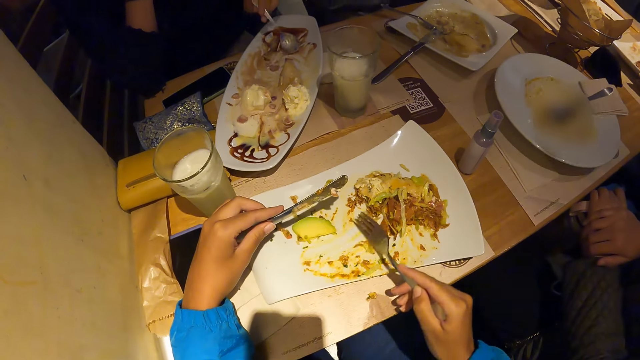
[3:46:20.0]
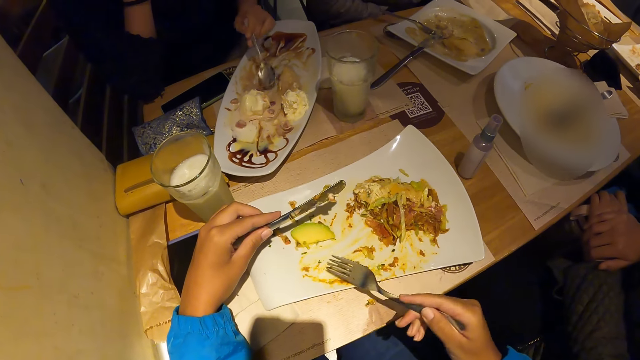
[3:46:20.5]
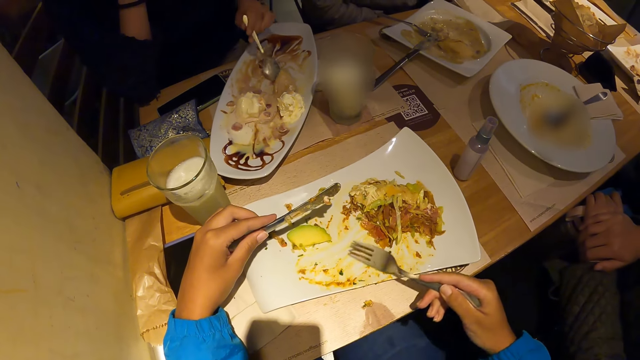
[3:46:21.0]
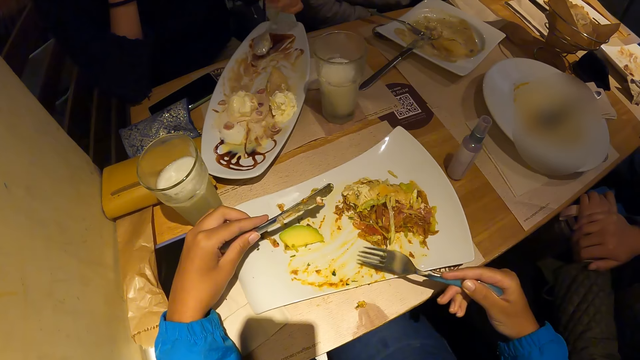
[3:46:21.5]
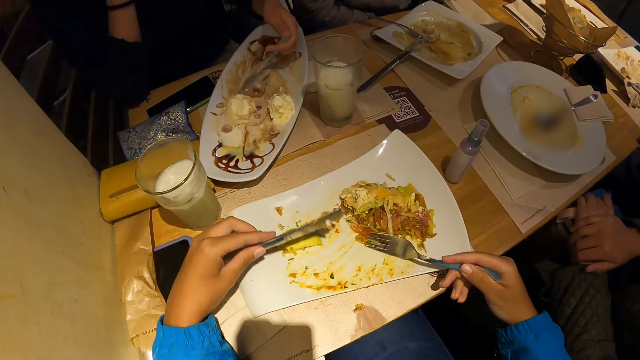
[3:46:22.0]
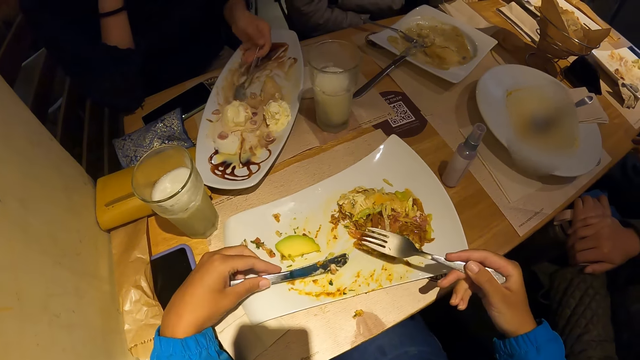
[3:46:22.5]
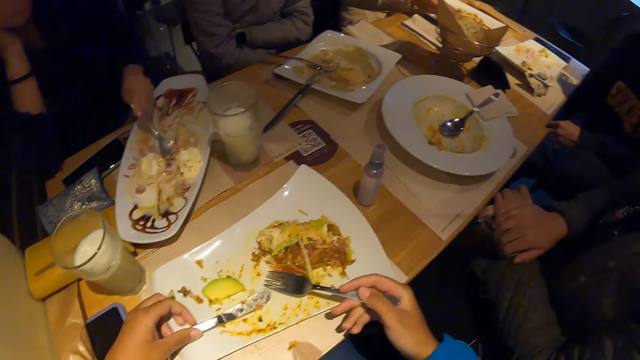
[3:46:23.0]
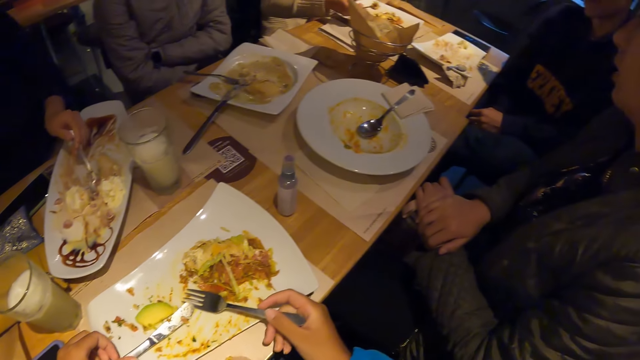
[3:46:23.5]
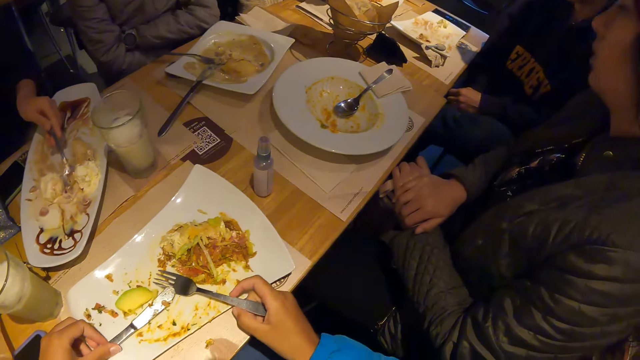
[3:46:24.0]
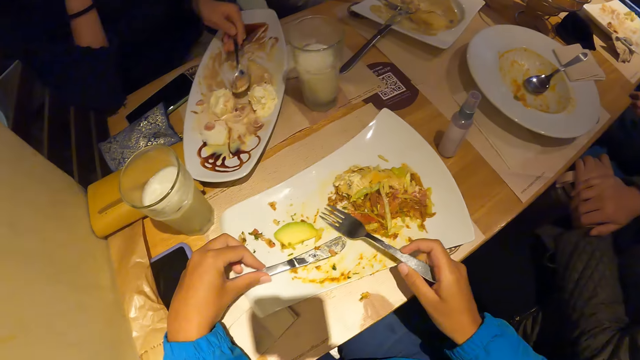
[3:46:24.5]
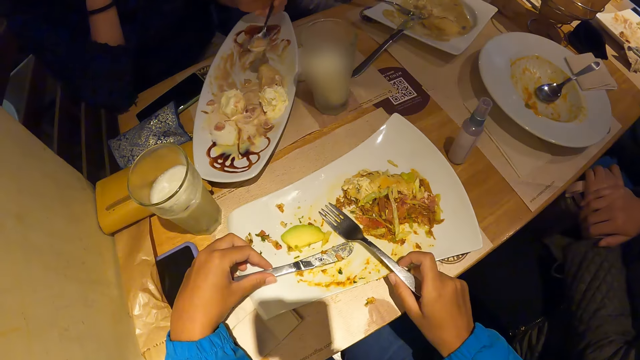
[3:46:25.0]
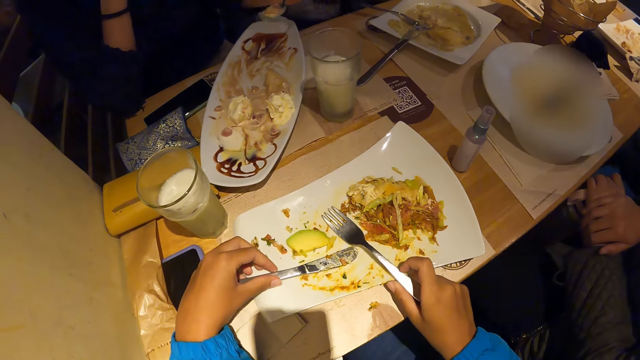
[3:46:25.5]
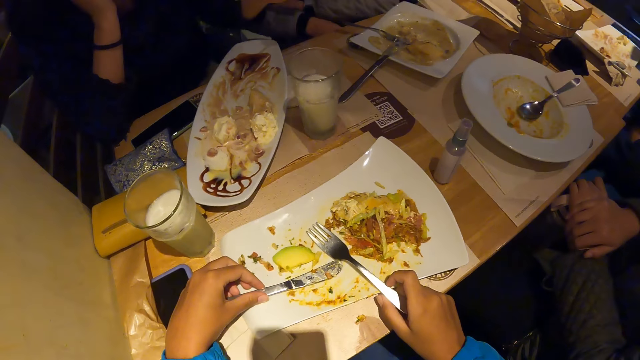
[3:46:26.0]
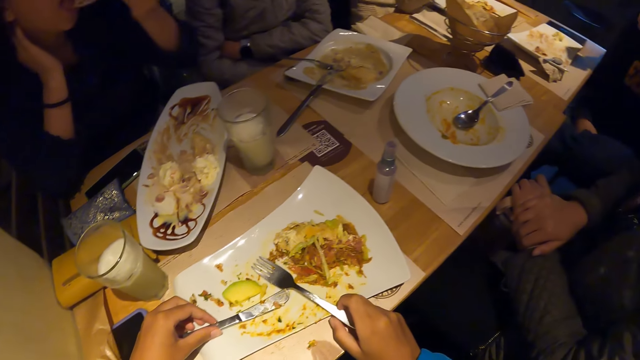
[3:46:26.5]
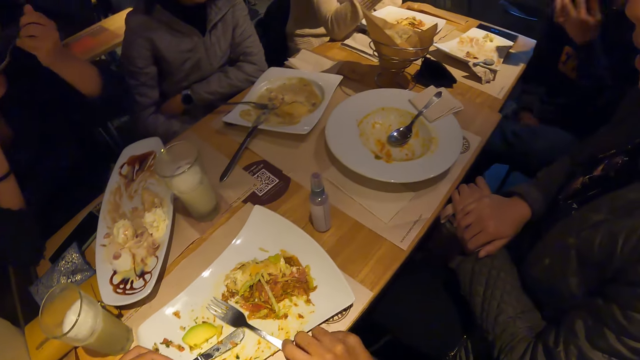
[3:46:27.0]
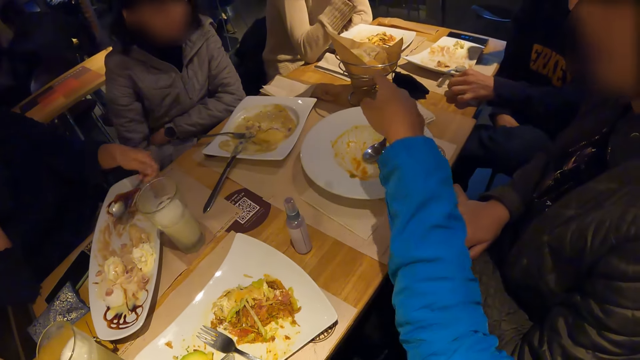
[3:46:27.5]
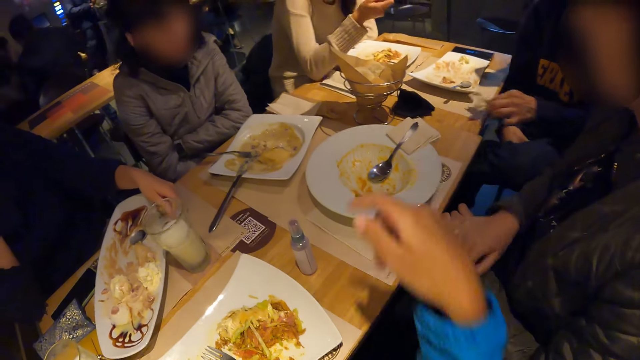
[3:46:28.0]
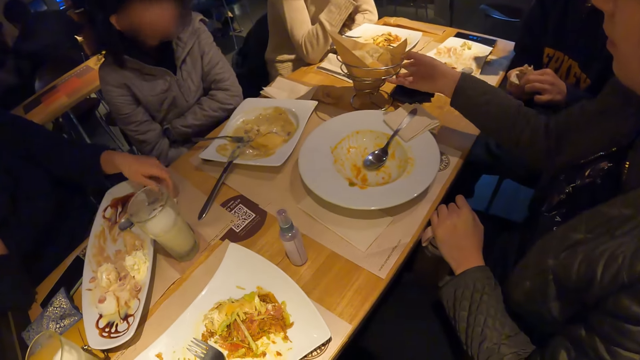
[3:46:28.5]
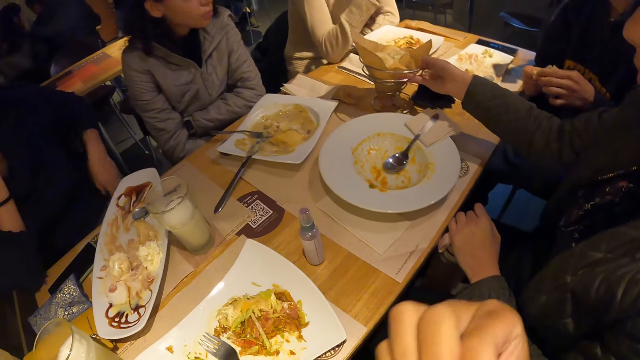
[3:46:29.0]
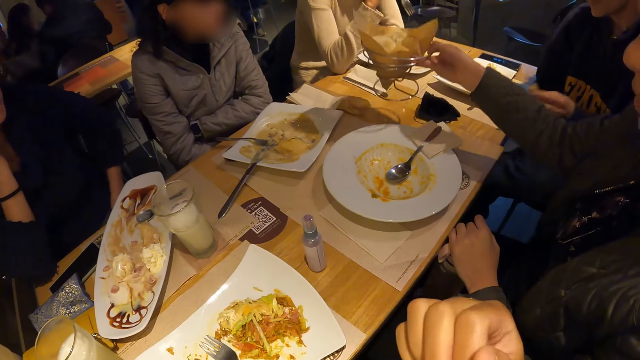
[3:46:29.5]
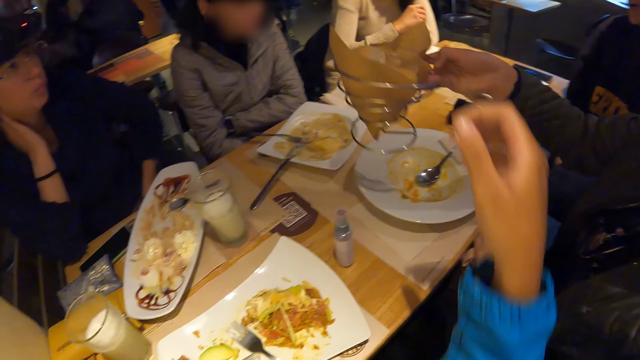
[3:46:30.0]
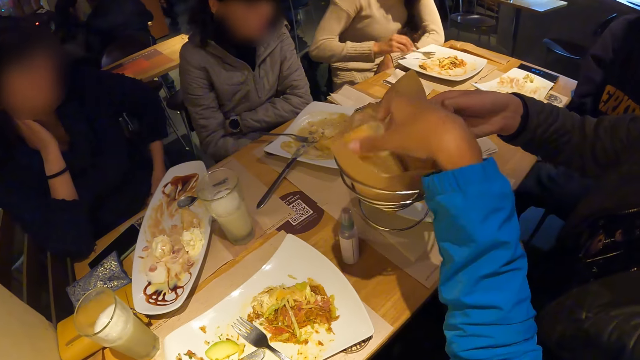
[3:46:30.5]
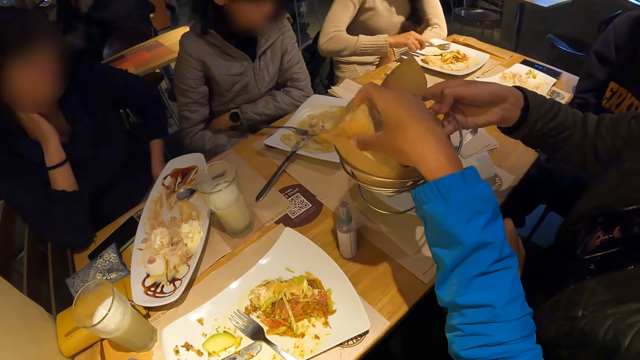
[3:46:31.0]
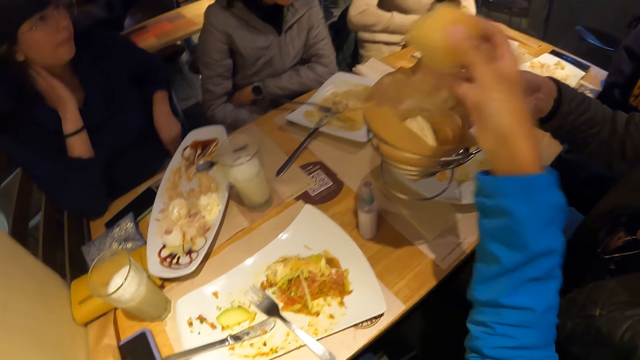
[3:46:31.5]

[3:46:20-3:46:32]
The camera wearer pushes the food. He drops the fork in his right hand on the plate on the table. He points to a woman and interacts with the woman in the eatery. The woman carries a plate of bread from the table with her right hand. The camera wearer picks up a piece of bread from the plate with his right hand.

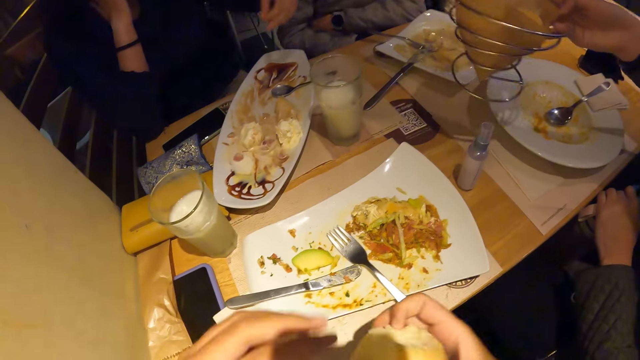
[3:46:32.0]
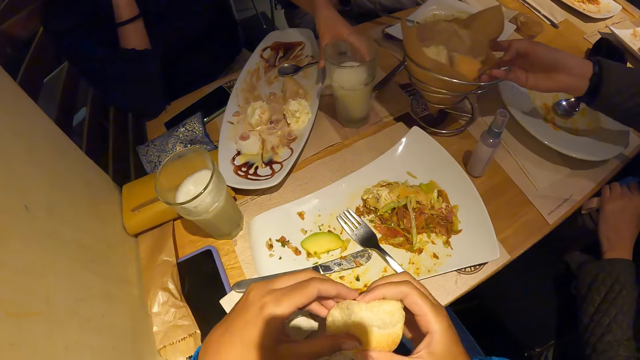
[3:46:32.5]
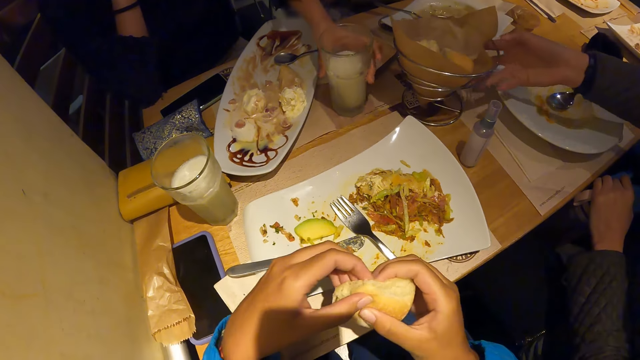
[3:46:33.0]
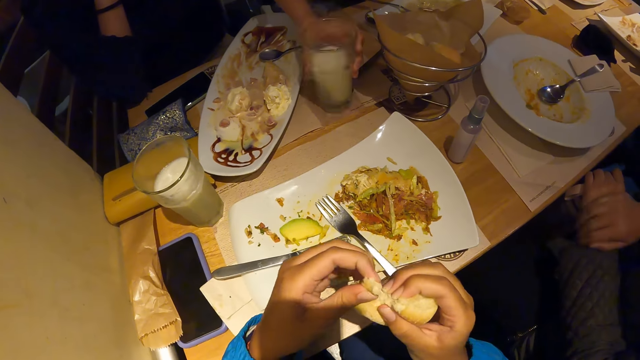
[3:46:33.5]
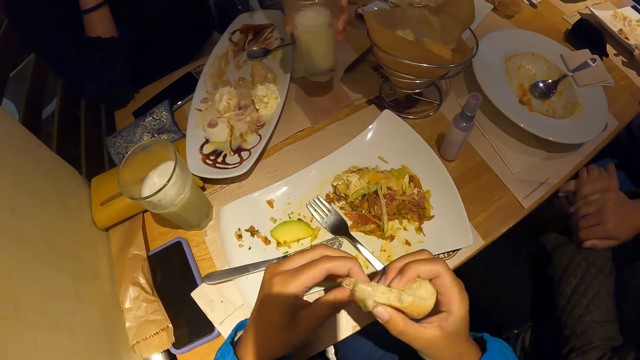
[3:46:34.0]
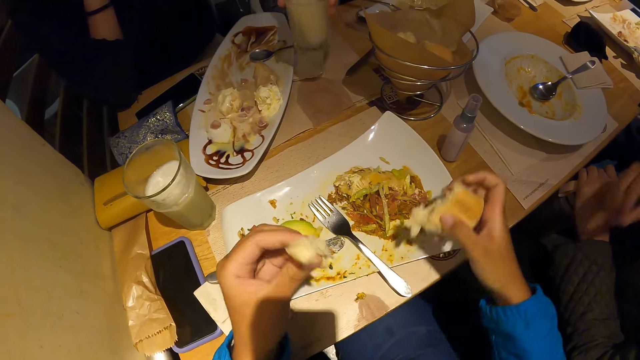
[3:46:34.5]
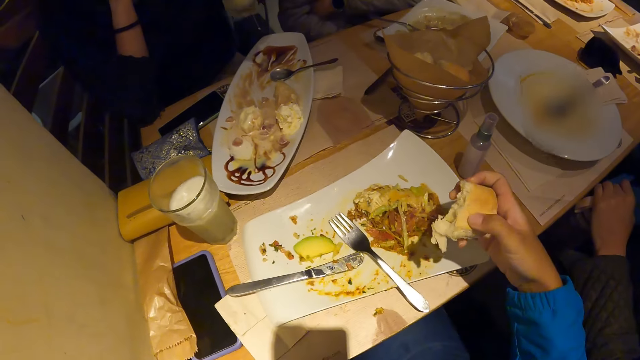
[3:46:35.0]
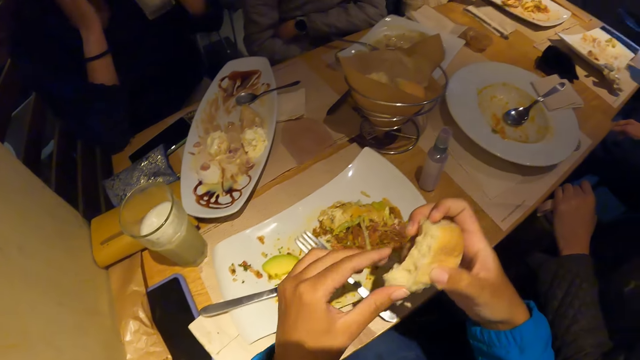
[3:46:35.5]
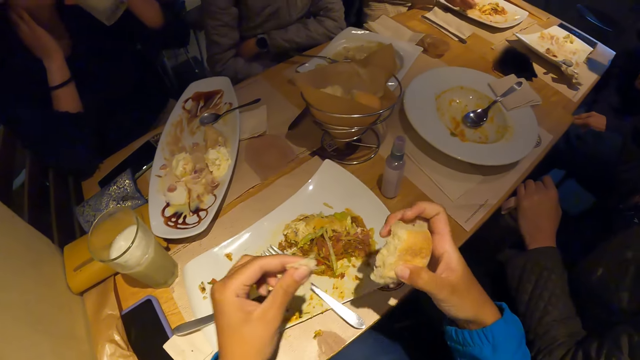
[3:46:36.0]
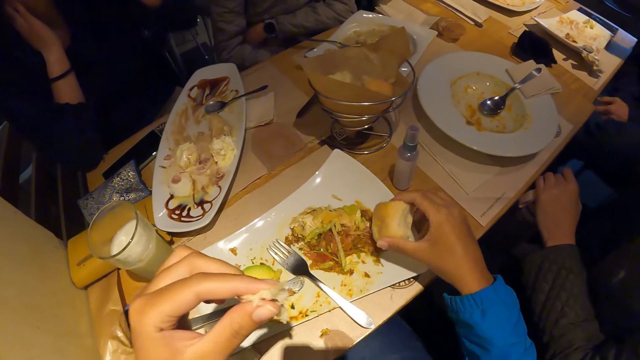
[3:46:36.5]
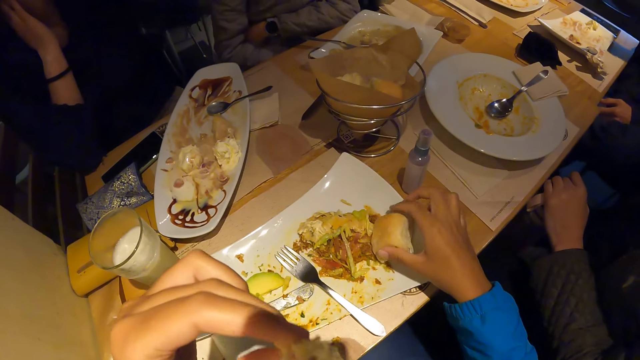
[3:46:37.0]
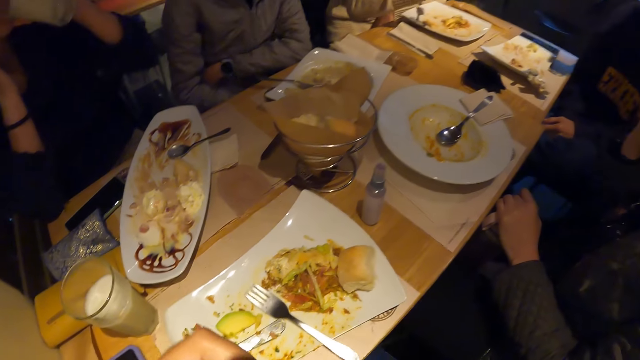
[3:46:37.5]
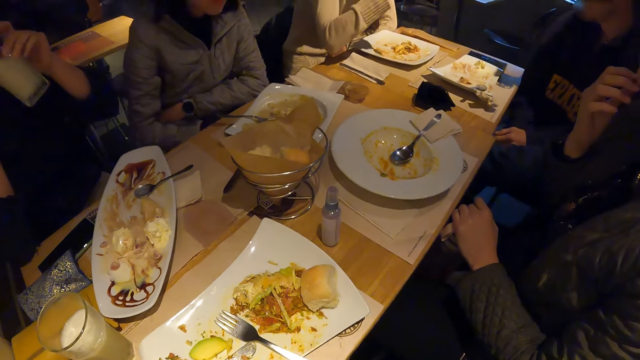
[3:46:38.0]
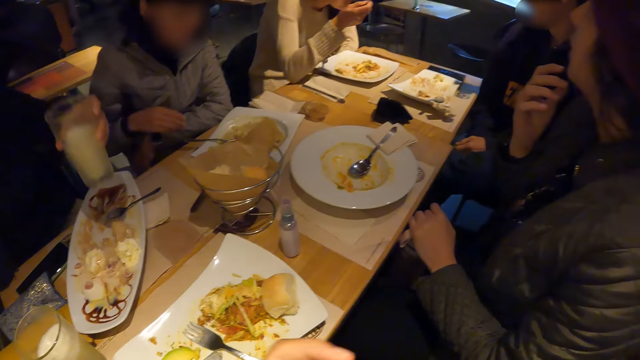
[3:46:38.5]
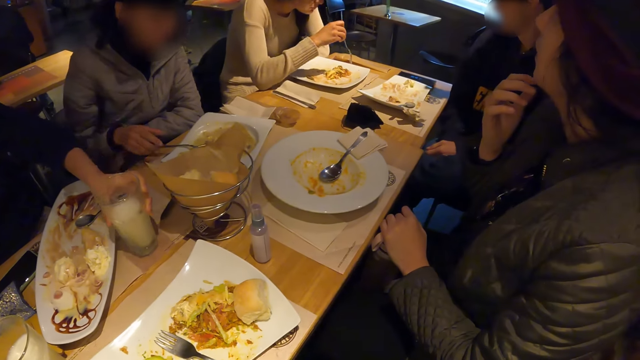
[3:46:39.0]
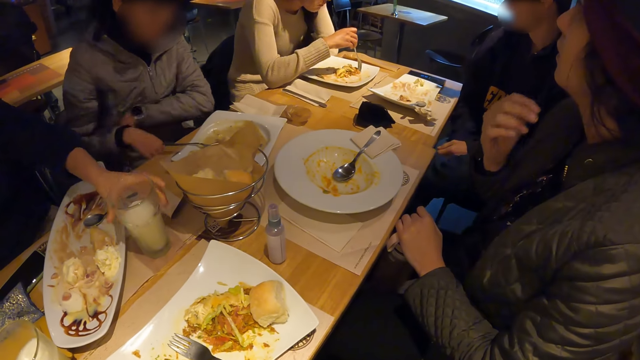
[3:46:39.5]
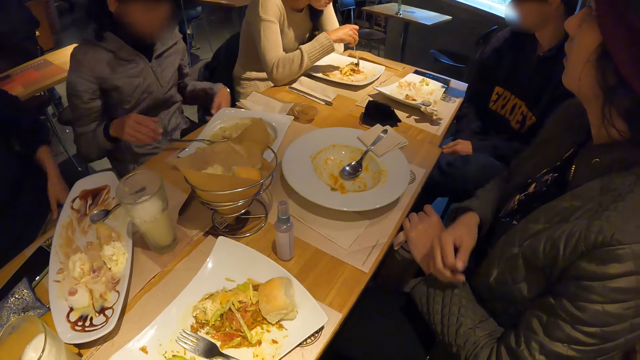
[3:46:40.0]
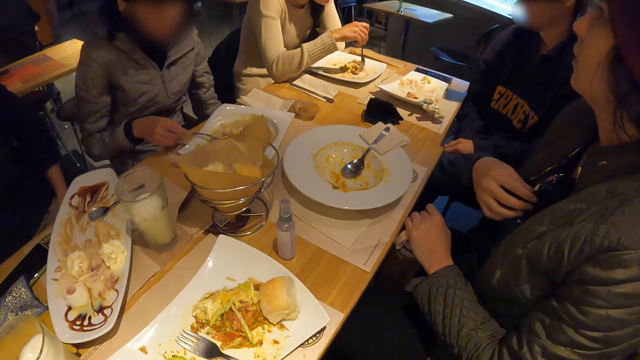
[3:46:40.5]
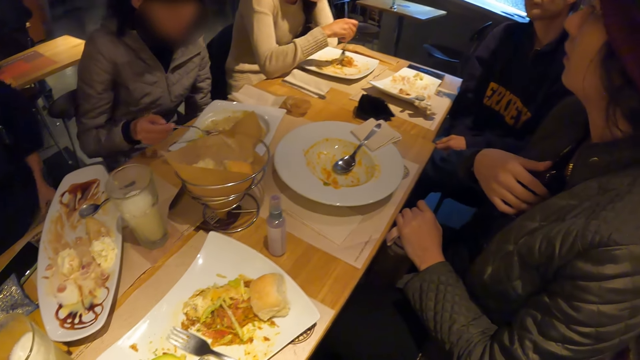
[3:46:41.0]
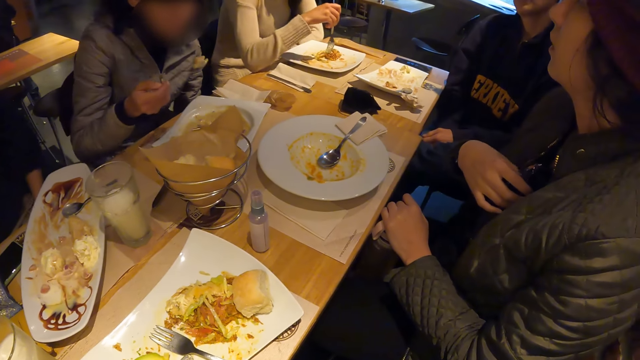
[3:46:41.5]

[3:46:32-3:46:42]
The camera wearer cuts the piece of bread with both hands on the table. The woman drops the plate of bread on the table with her right hand. Another woman picks up a glass cup from the table with her left hand. The camera wearer eats the bread with his left hand on the table. The other woman drinks lemonade from the glass cup in her left hand. The camera wearer drops the piece of bread on the plate with his right hand. The first woman rubs her chin with her right hand in the eatery. The camera wearer eats the bread. The other woman drops the glass cup on the table with her left hand. The first woman adjusts her shirt with her right hand in the eatery.
